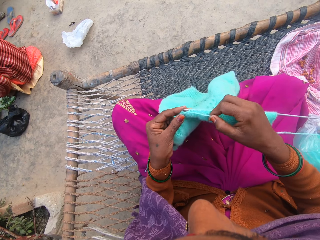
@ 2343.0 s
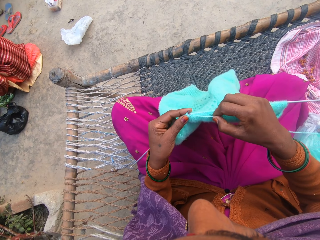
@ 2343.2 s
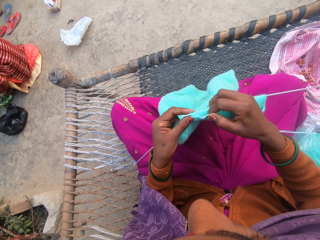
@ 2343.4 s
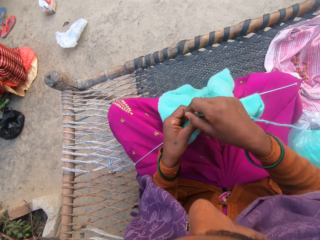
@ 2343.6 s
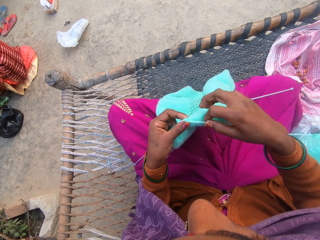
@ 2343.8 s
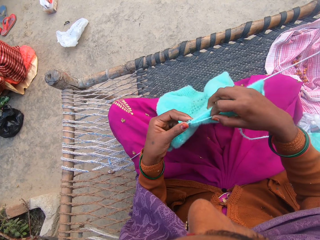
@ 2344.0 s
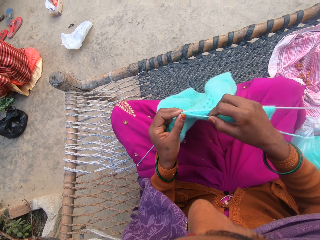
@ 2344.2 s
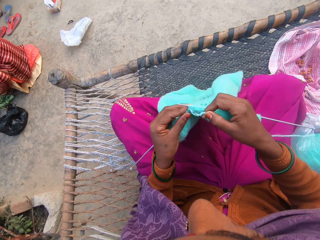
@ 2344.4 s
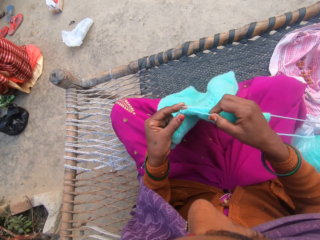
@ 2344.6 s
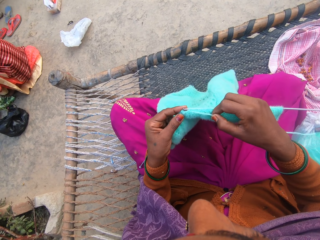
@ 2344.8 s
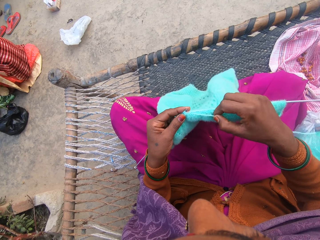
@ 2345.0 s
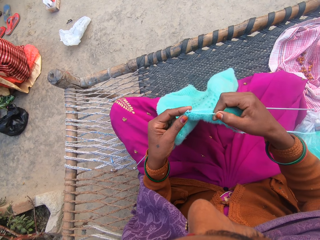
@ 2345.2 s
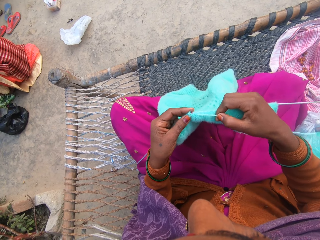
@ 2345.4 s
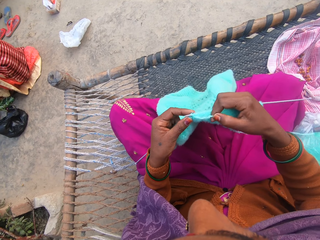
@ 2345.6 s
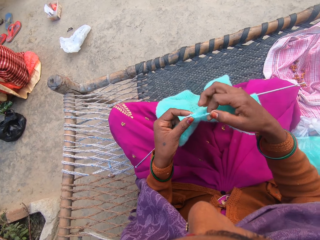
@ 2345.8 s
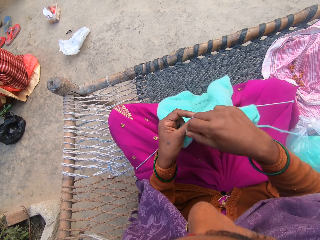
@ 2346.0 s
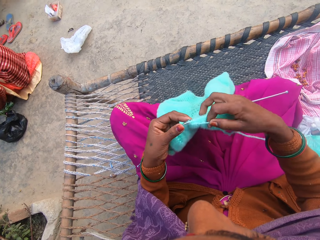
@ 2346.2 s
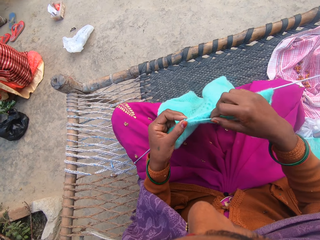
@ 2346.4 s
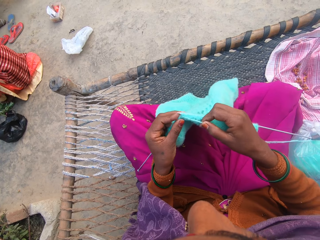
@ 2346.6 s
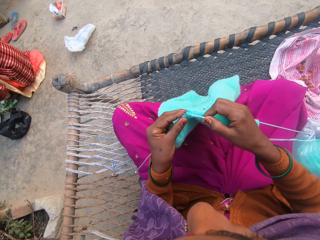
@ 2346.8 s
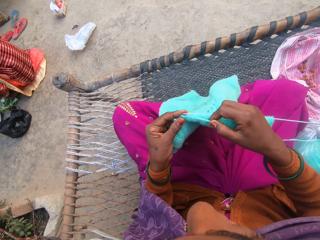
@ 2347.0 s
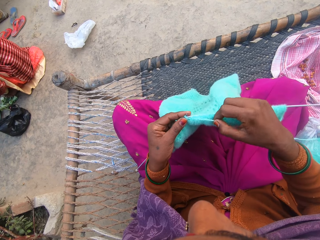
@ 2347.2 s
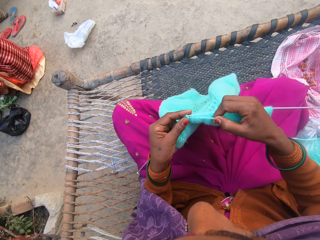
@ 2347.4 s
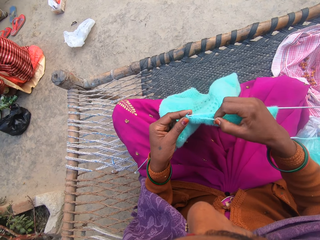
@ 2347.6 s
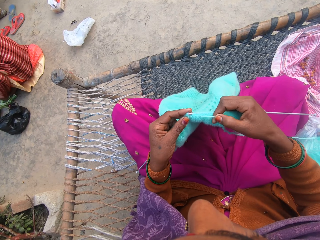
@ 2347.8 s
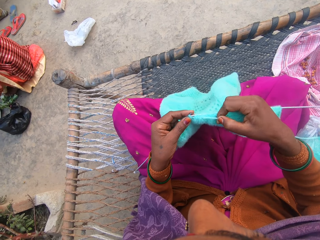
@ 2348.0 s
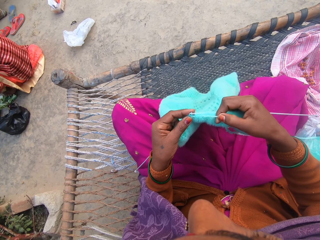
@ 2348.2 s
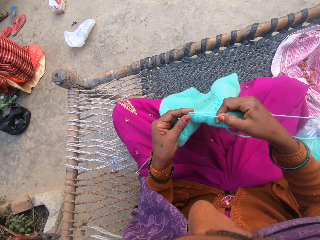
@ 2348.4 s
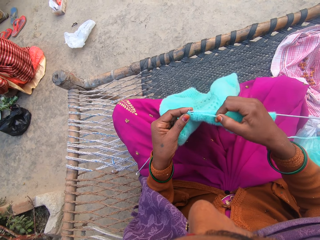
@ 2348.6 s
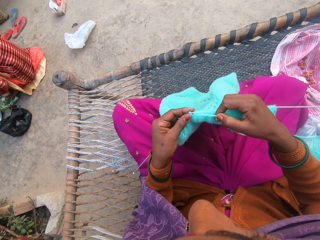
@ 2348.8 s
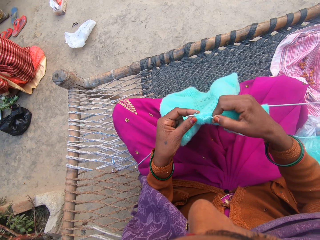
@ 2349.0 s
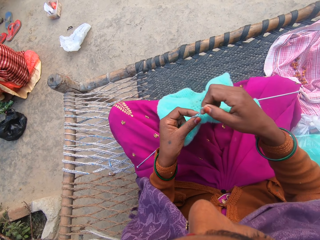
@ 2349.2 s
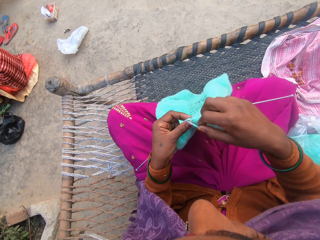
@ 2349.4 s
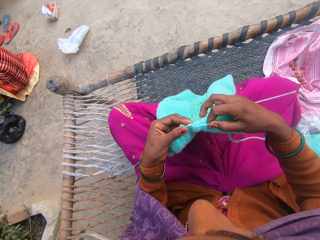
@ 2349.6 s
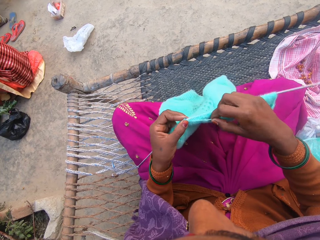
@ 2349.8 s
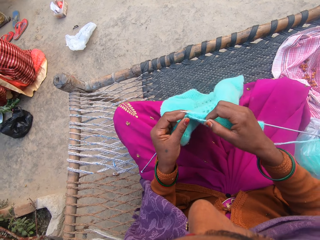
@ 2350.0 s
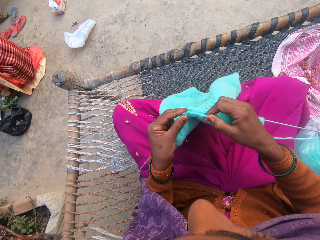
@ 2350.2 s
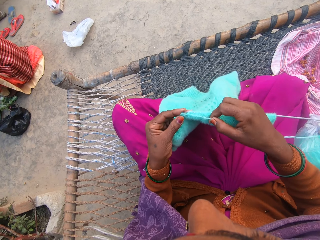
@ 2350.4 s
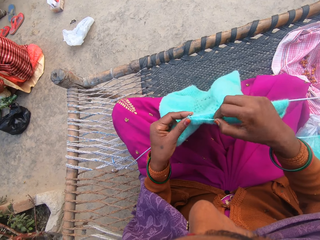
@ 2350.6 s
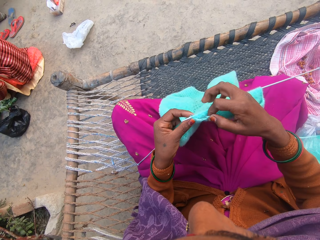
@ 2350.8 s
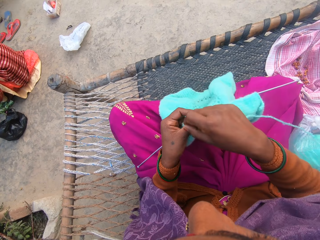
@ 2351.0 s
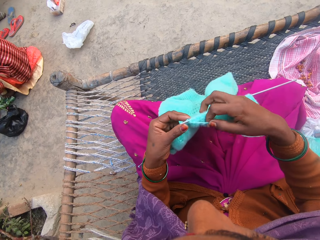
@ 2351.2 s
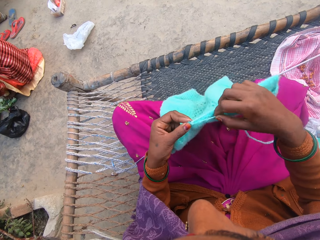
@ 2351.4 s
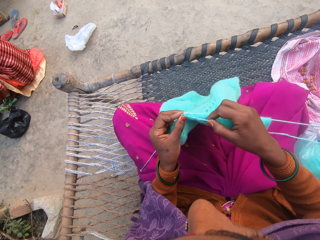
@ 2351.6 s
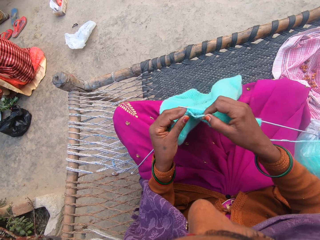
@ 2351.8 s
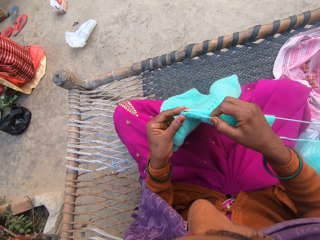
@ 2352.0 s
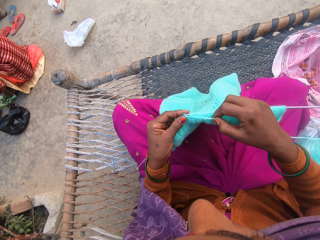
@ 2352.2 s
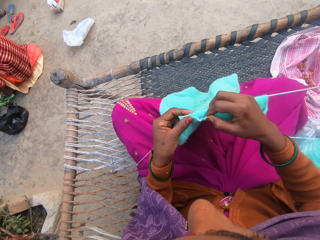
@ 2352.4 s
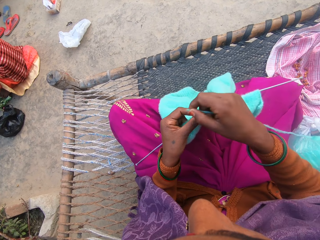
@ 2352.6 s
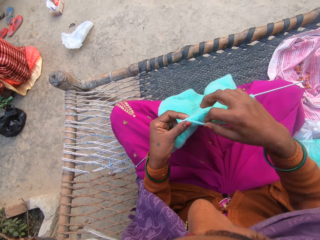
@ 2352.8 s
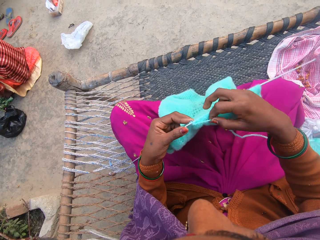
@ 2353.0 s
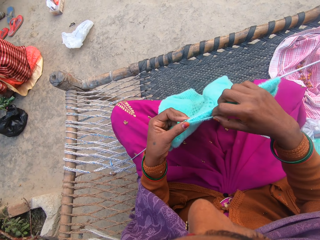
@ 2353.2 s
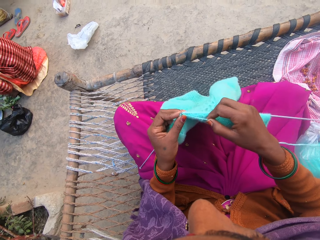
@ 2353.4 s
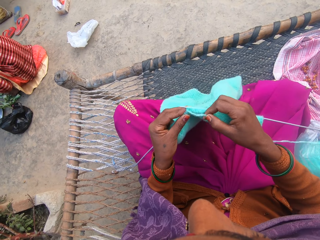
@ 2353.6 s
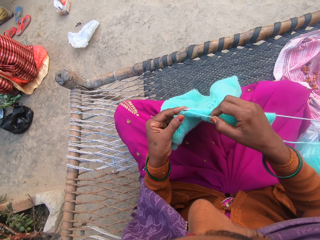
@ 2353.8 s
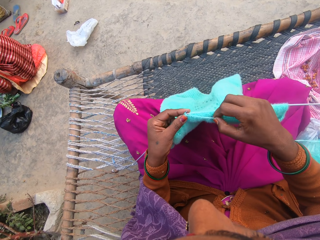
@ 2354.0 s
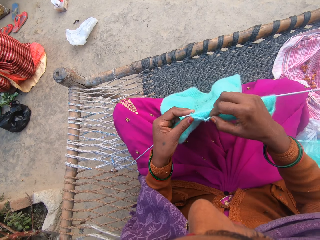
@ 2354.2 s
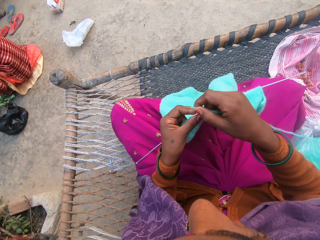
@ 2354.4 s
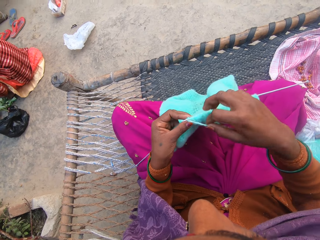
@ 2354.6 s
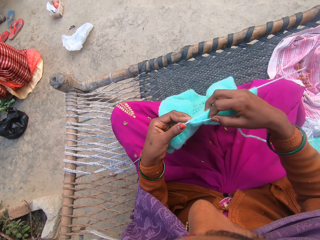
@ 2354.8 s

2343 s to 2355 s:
A person cuts the bananas.

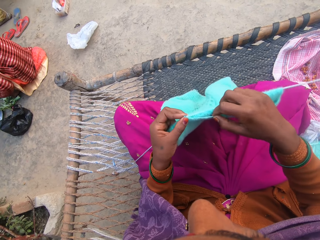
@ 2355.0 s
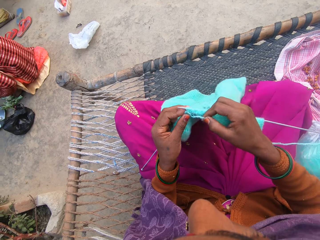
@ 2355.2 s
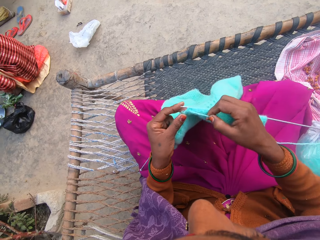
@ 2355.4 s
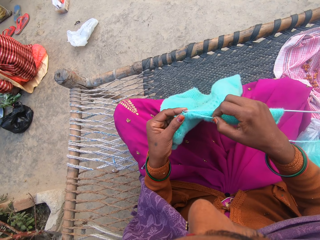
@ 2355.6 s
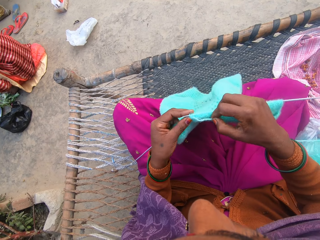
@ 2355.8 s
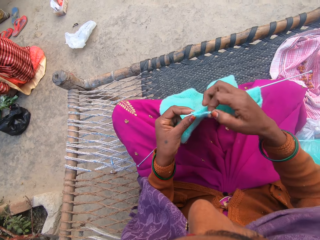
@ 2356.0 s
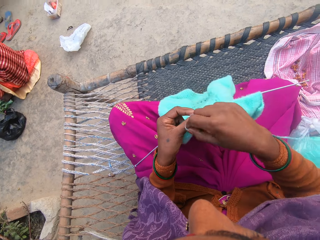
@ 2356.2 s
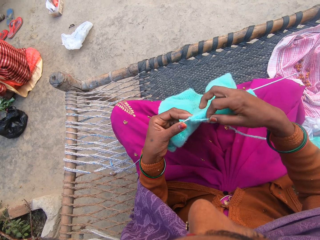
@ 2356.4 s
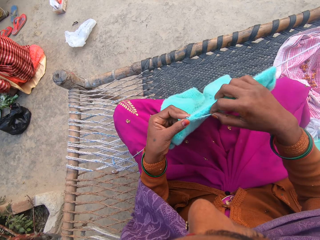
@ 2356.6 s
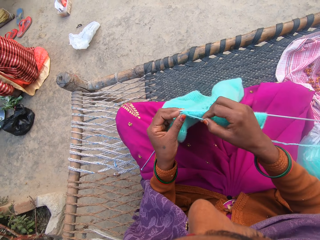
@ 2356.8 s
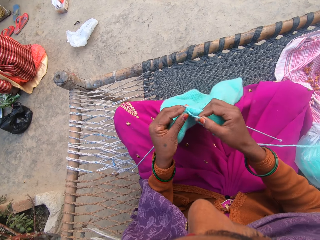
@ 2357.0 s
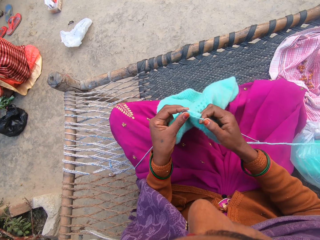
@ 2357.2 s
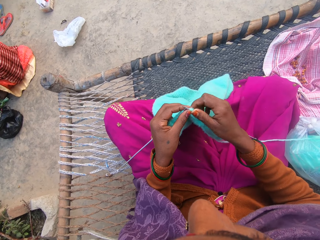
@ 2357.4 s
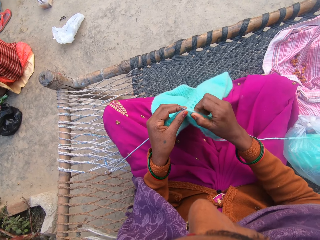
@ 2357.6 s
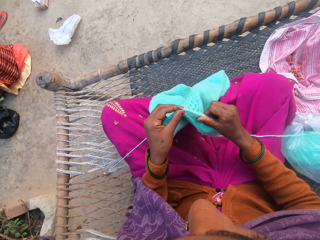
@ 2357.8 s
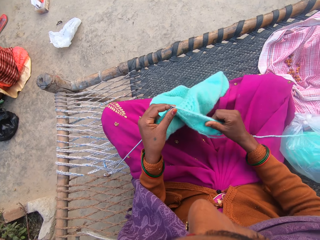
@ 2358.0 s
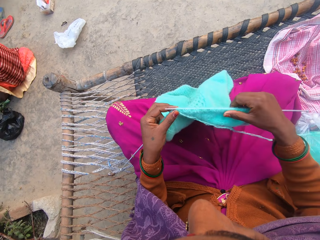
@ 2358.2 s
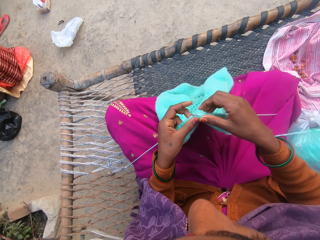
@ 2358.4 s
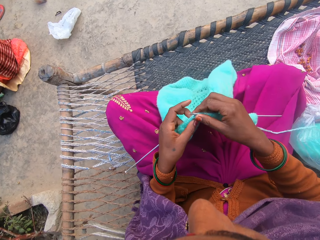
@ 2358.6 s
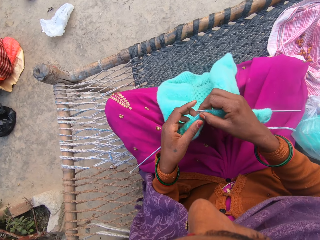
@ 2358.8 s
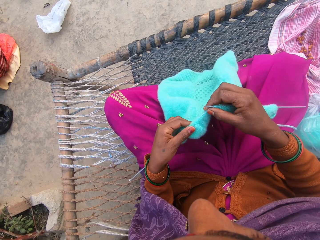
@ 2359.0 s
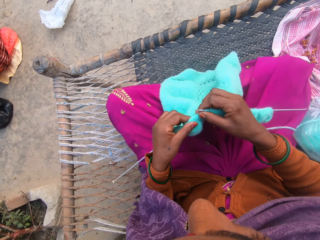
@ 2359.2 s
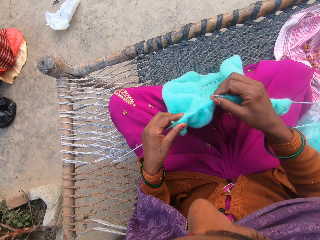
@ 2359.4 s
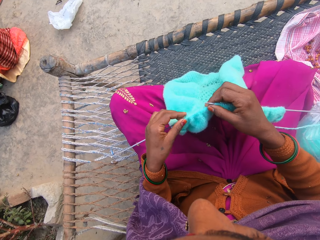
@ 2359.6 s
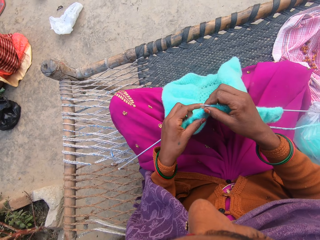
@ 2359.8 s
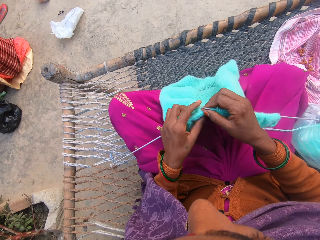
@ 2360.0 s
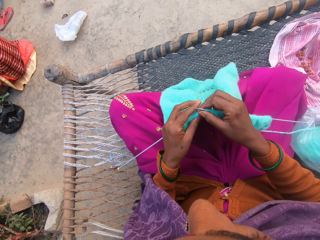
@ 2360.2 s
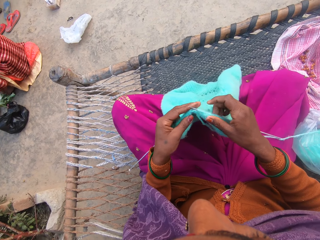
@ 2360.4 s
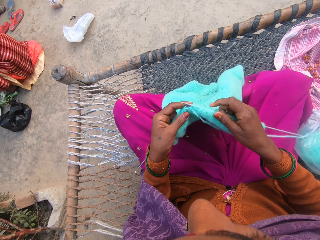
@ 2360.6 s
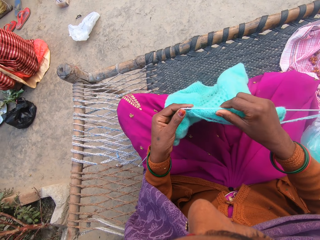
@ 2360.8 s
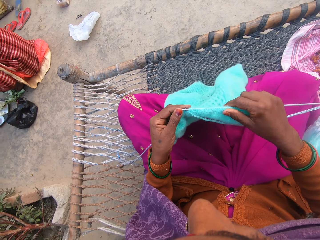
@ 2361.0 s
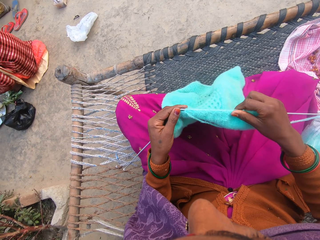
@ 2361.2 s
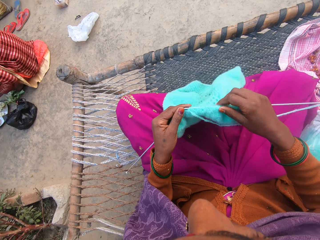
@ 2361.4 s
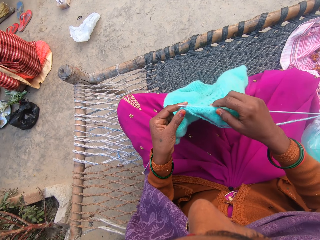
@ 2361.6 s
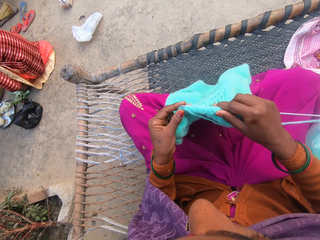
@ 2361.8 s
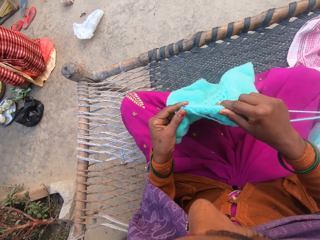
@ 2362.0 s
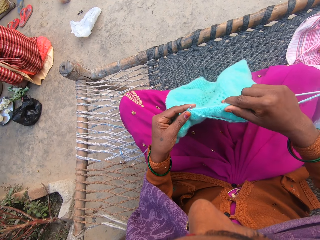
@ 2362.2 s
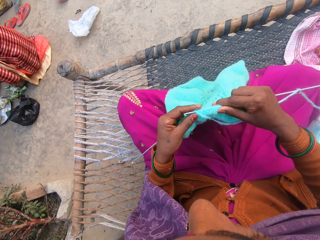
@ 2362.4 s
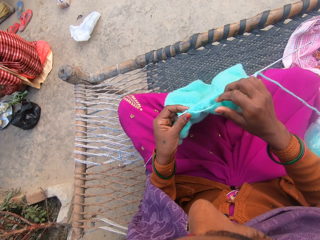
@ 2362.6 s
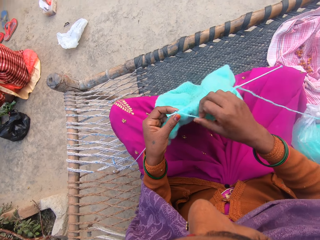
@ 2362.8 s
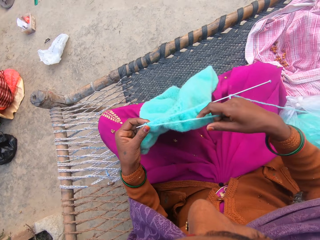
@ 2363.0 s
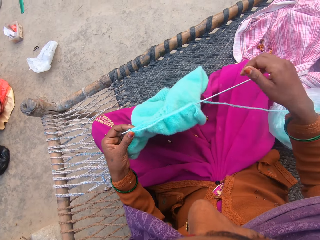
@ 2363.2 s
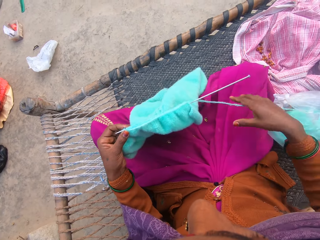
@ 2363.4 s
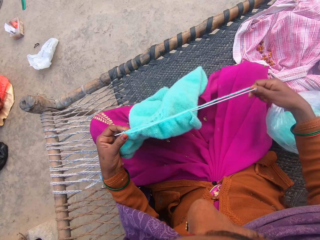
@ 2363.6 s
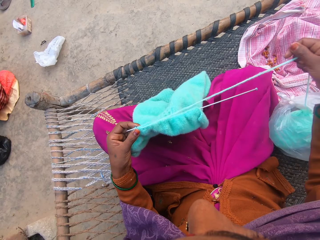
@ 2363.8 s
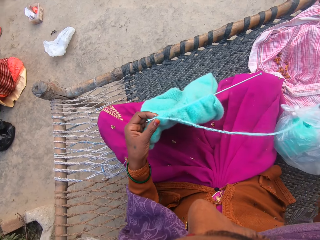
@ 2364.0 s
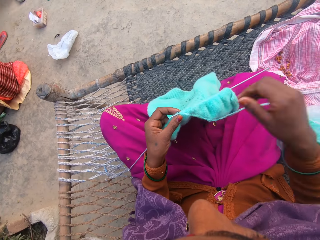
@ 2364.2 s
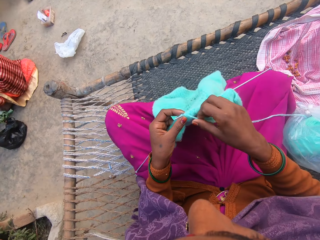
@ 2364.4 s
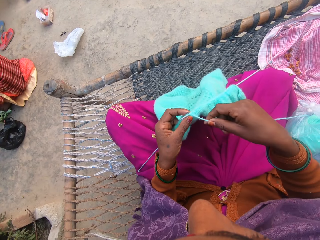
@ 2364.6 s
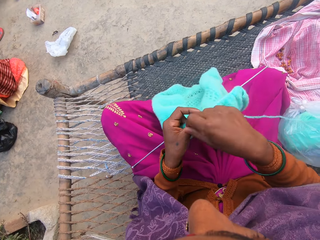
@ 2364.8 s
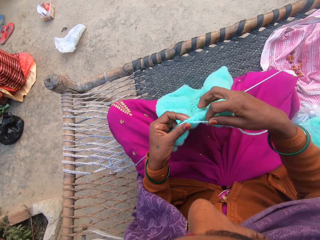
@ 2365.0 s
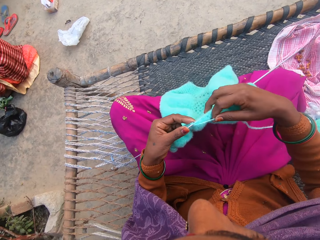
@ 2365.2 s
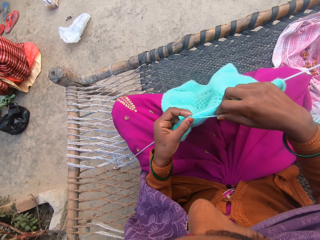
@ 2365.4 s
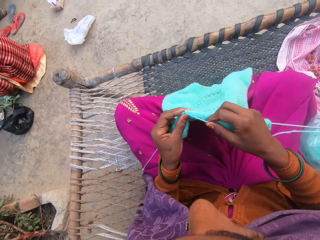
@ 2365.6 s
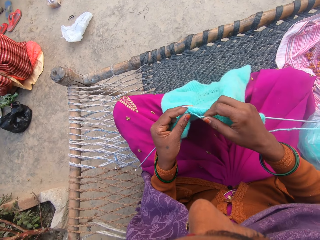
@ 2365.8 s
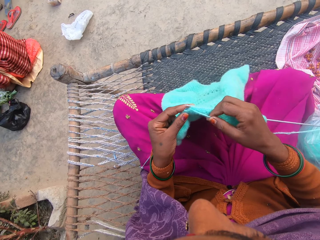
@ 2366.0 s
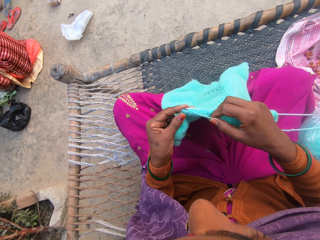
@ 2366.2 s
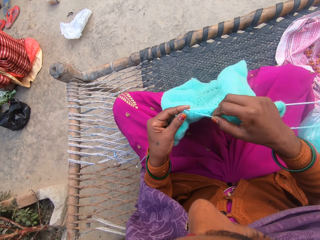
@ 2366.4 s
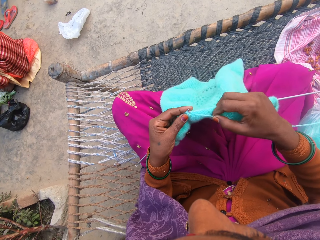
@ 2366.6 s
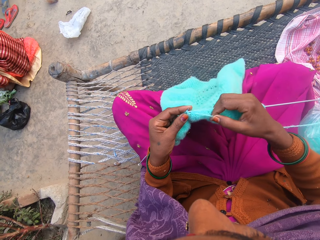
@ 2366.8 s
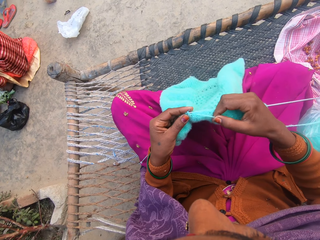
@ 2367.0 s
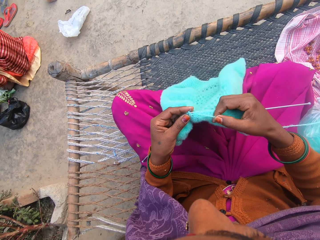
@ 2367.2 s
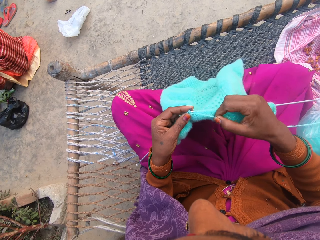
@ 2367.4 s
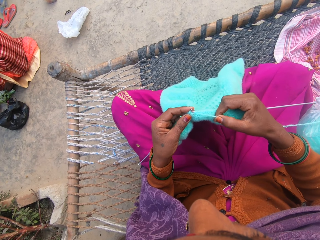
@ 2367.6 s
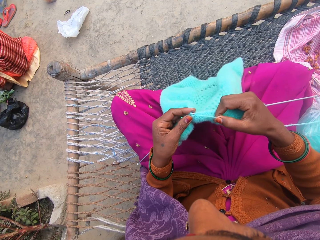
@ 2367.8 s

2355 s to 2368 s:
The camera wearer adjusts the wool on the knitting needle. She knits the wool in her hands with the knitting needles. She adjusts the thread. She knits the fabric.
